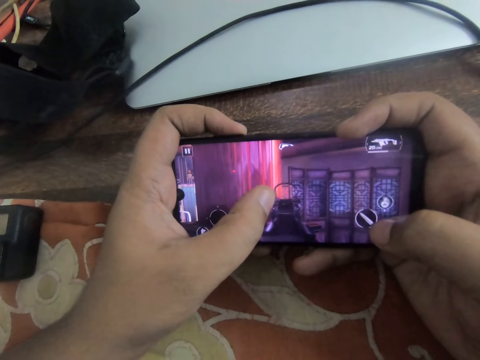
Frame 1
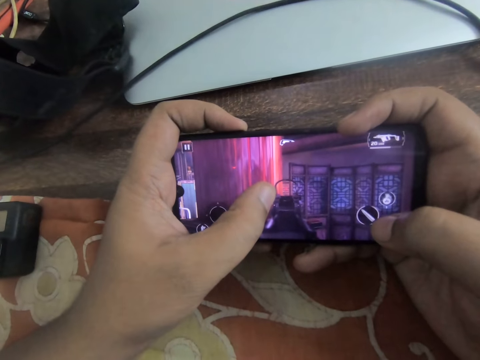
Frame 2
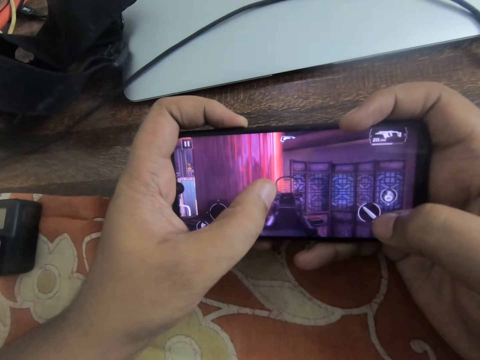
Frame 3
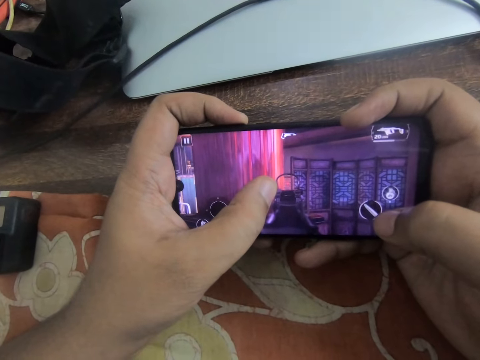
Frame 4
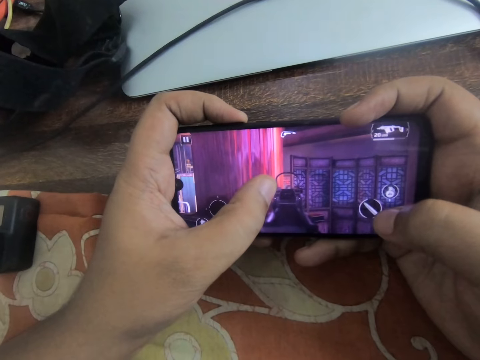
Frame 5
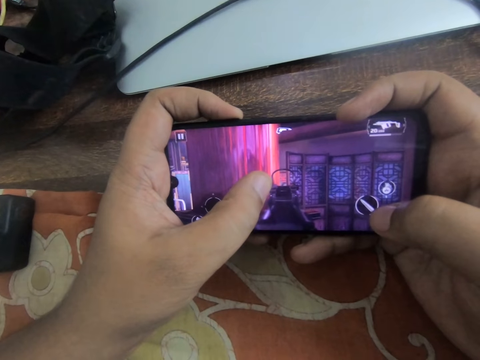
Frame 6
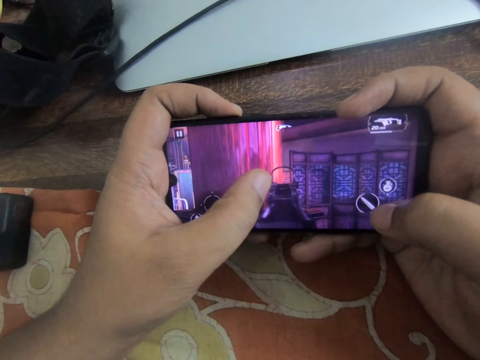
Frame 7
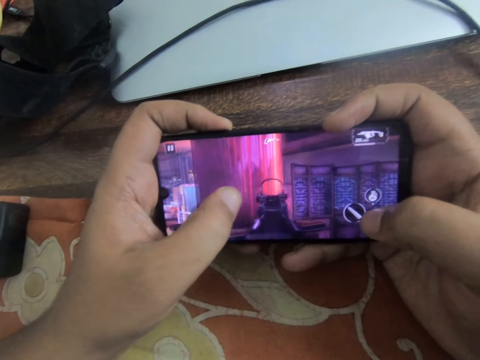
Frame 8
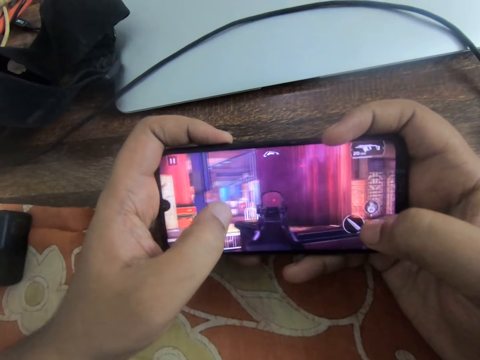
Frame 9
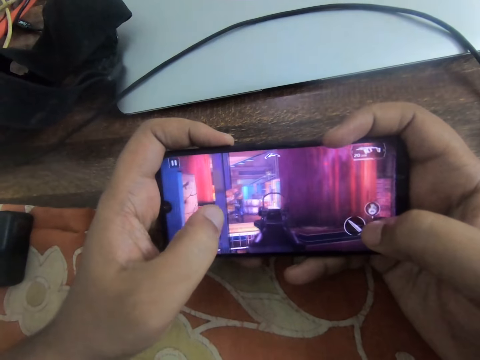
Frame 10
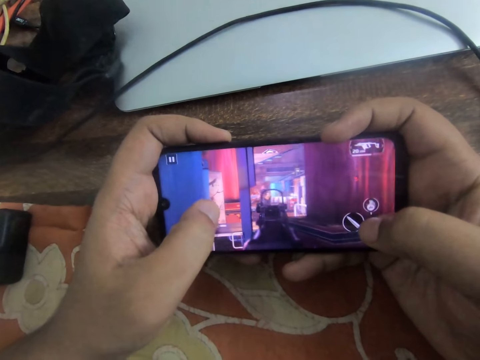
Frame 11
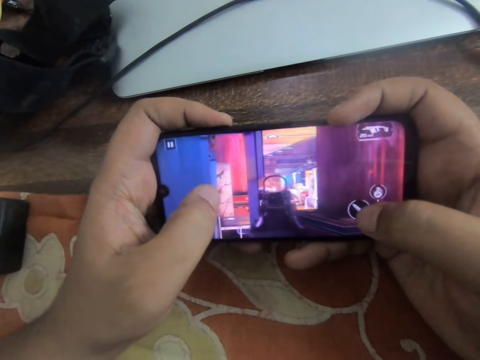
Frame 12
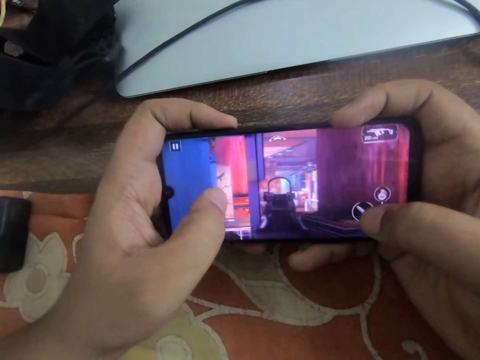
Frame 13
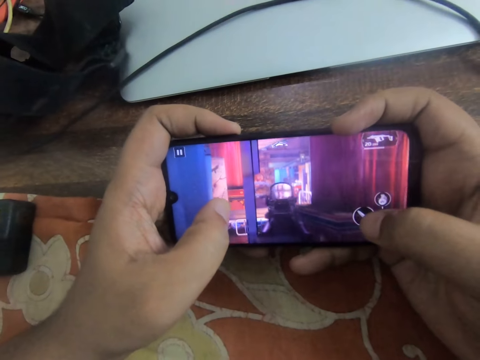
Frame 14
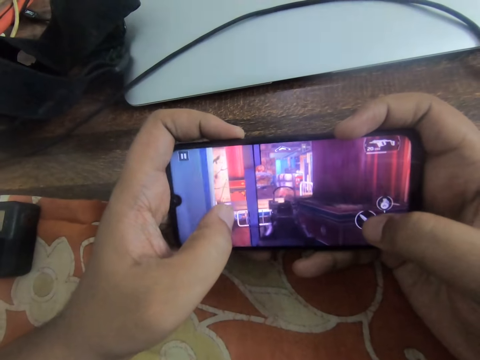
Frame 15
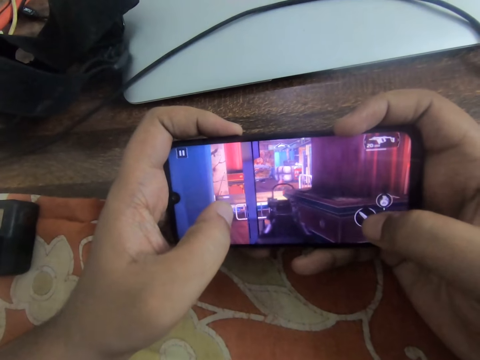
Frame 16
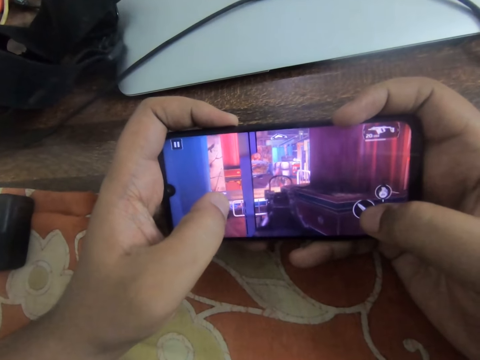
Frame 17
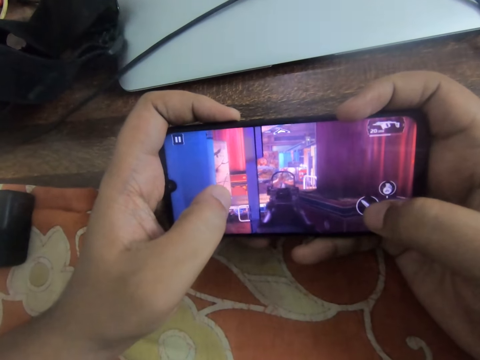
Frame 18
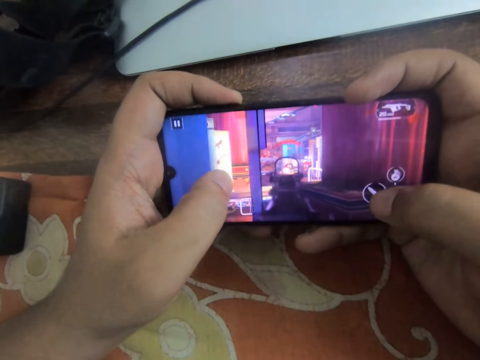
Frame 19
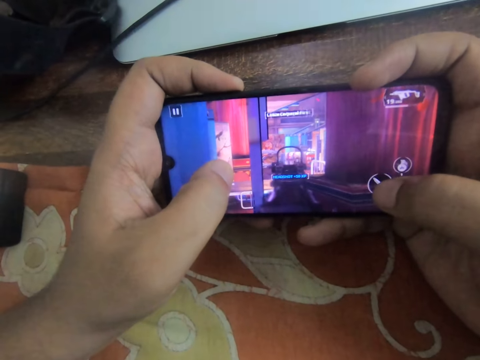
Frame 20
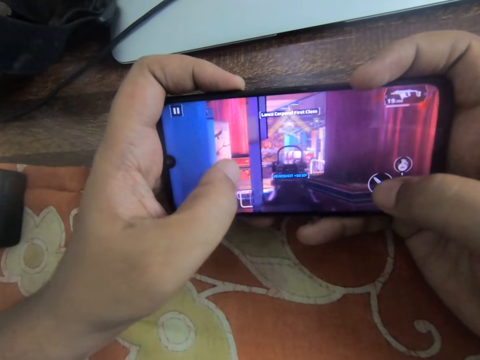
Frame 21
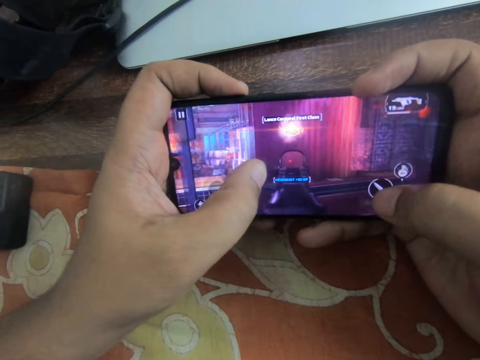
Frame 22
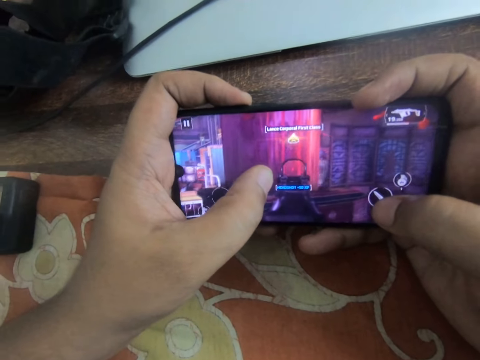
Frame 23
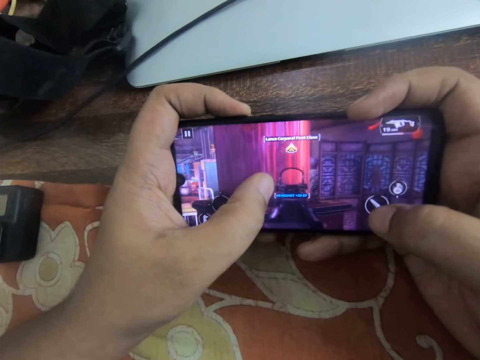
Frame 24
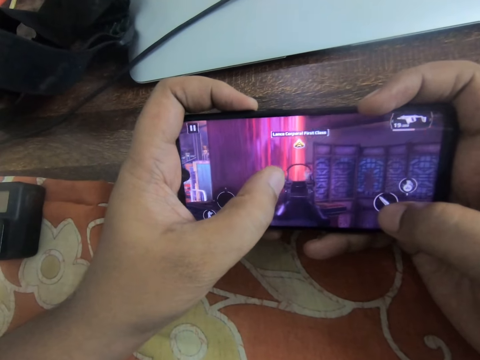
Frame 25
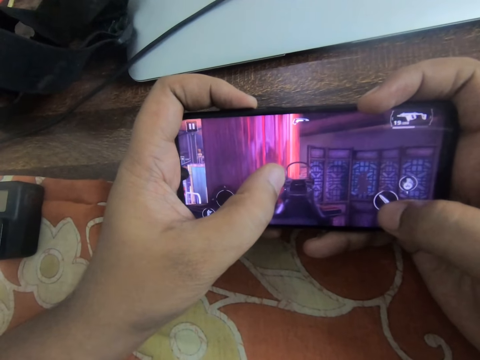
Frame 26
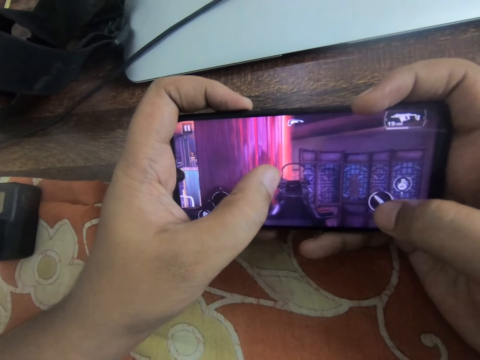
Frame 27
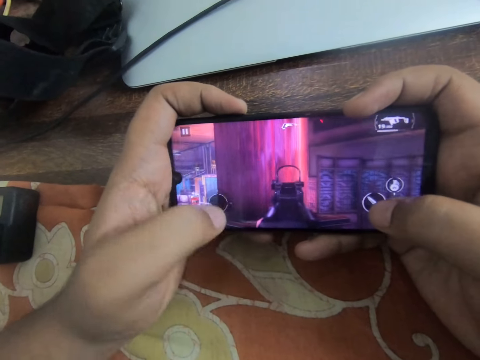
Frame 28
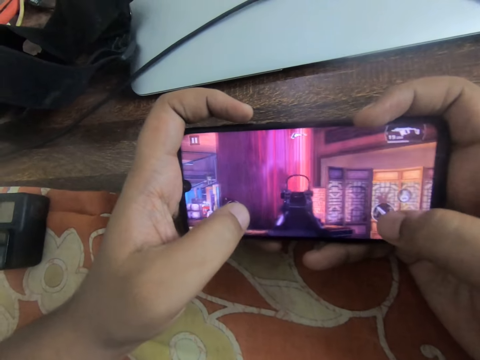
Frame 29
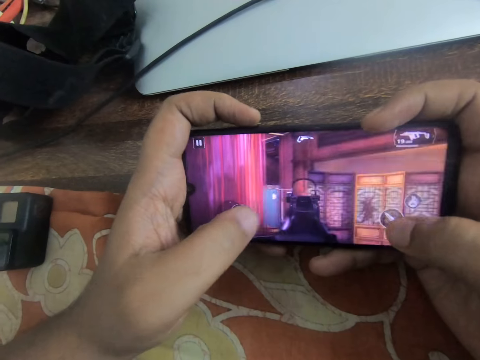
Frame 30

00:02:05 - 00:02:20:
The camera wearer taps his right thumb on the screen. He slides through the phone screen with his left thumb.

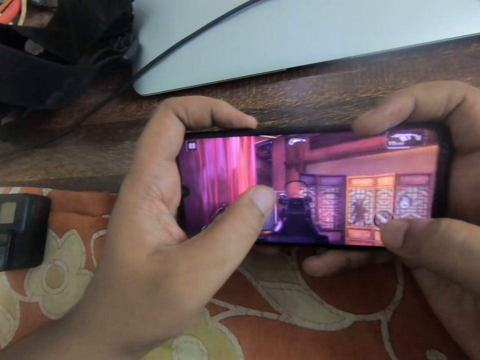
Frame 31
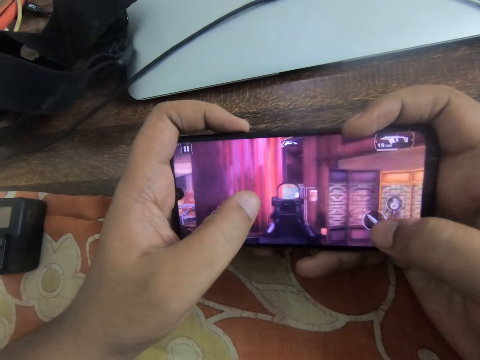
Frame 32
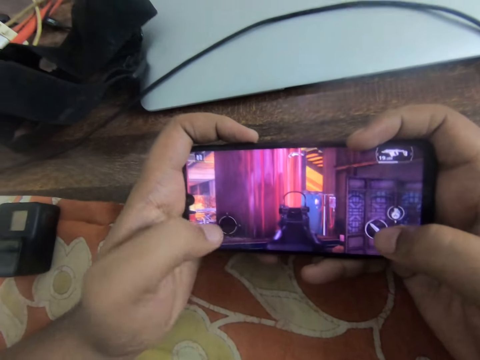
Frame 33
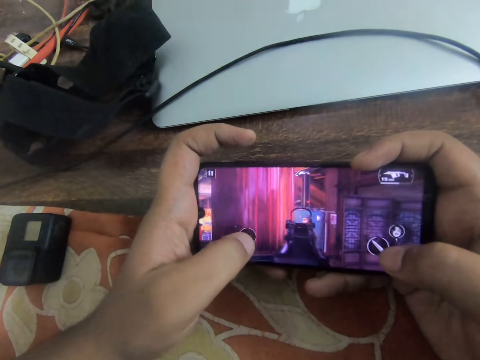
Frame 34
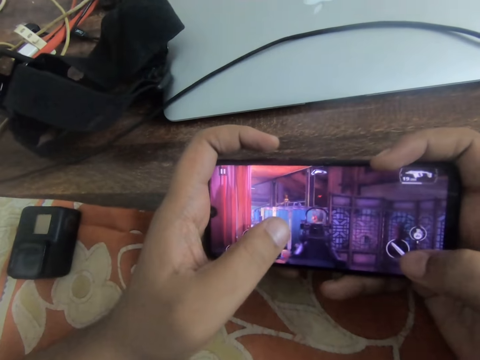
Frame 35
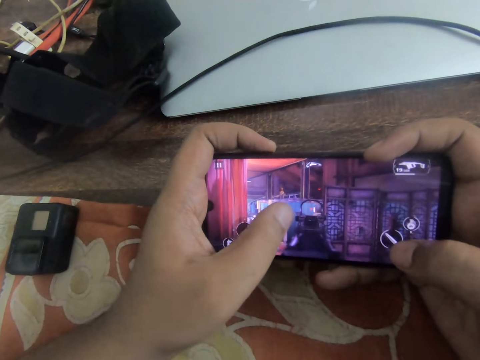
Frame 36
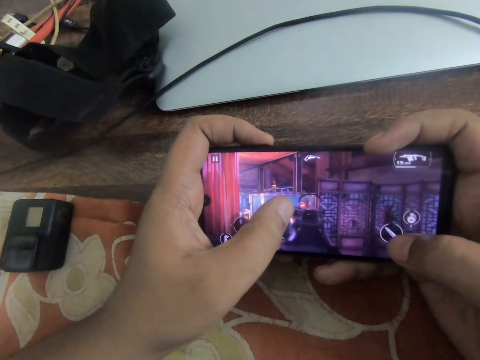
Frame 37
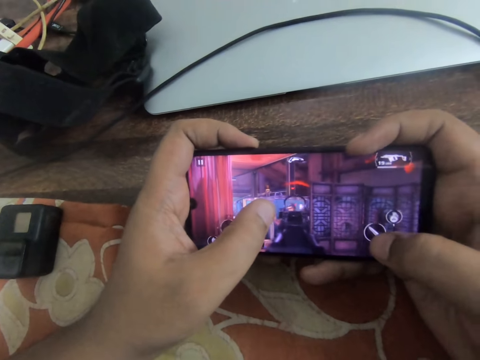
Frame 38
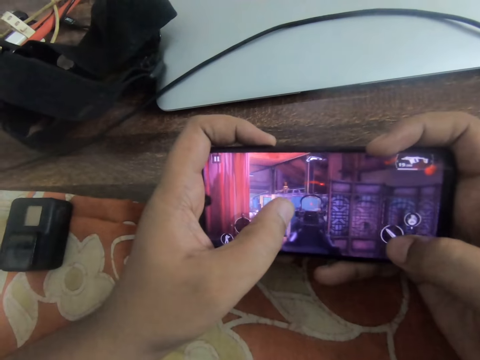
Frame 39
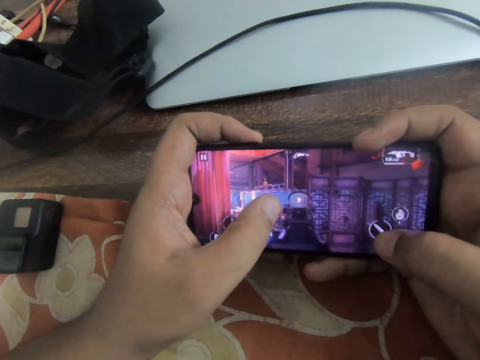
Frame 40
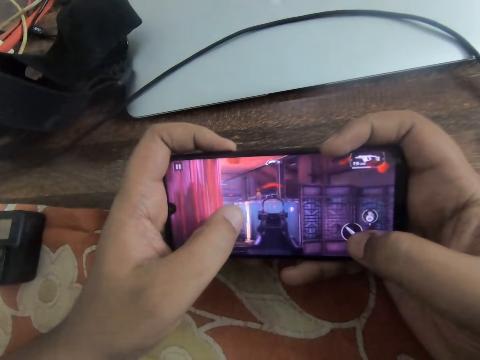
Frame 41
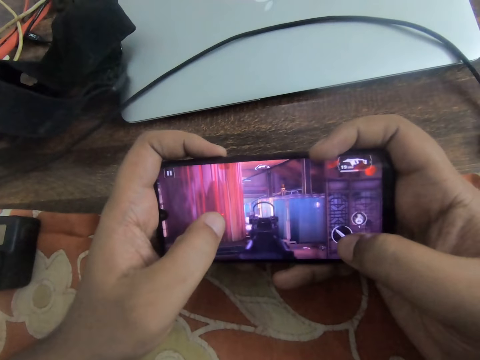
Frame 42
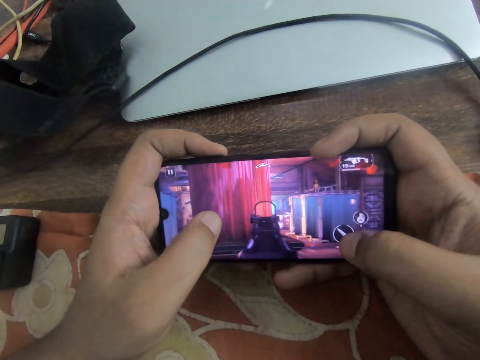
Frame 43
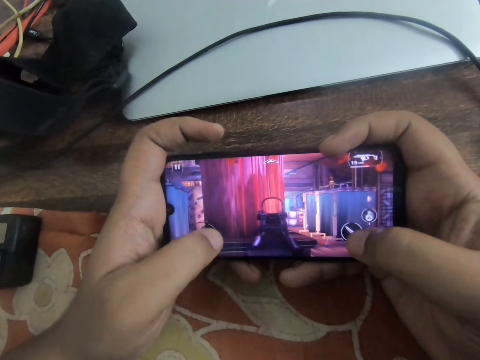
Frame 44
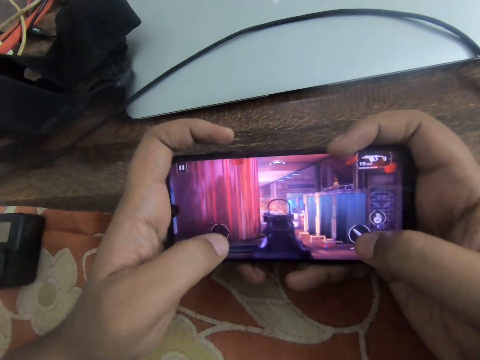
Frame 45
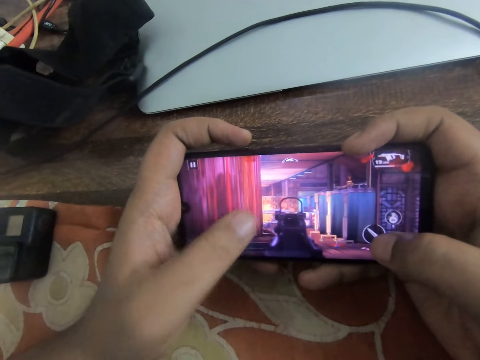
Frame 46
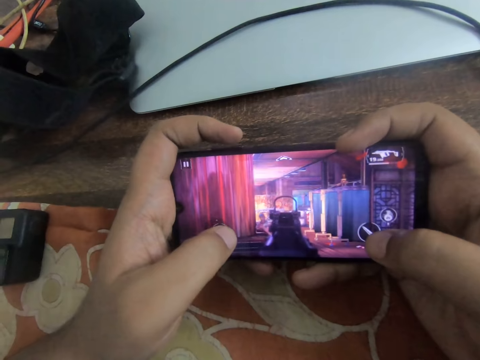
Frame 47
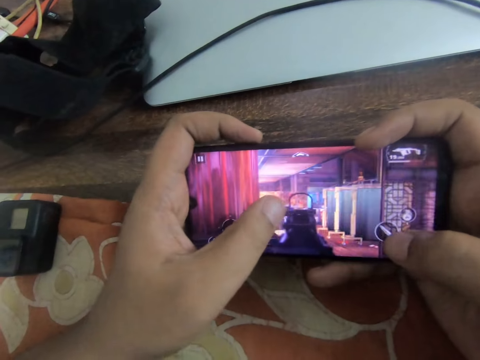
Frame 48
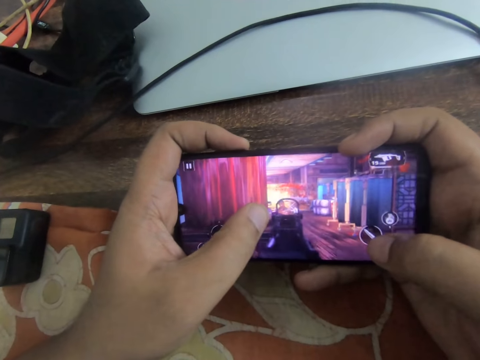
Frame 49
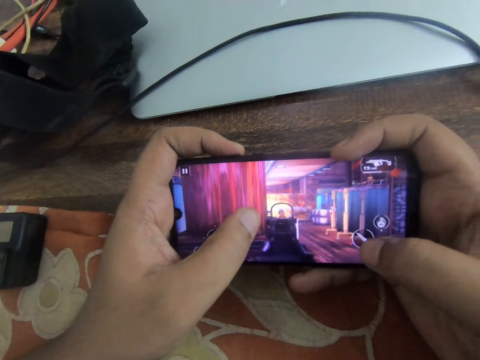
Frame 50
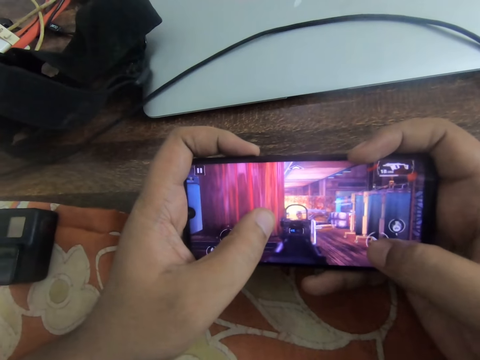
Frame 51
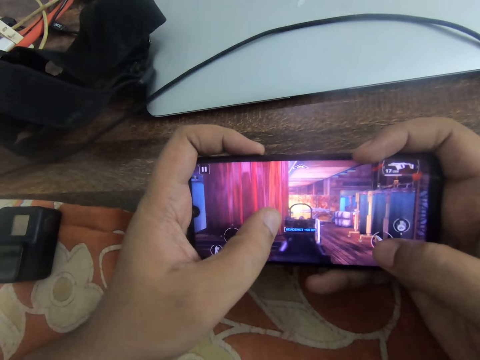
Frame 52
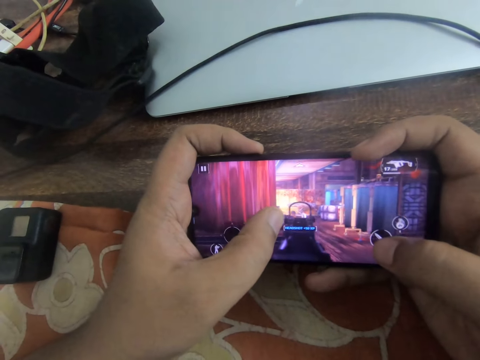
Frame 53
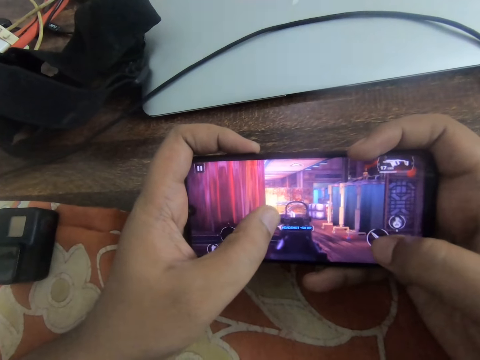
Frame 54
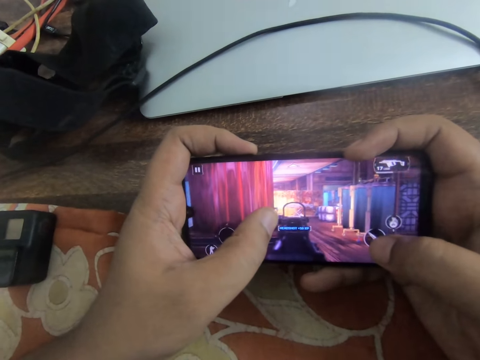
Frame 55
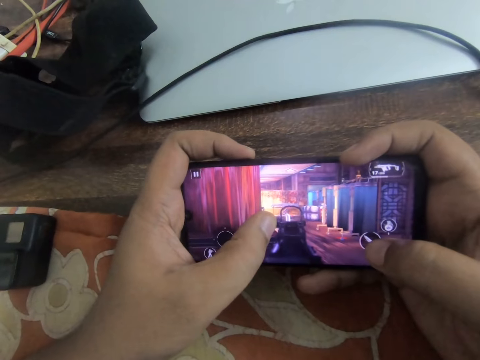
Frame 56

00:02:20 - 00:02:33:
The camera wearer taps the phone screen with his right thumb. He slides his left thumb on the screen.
